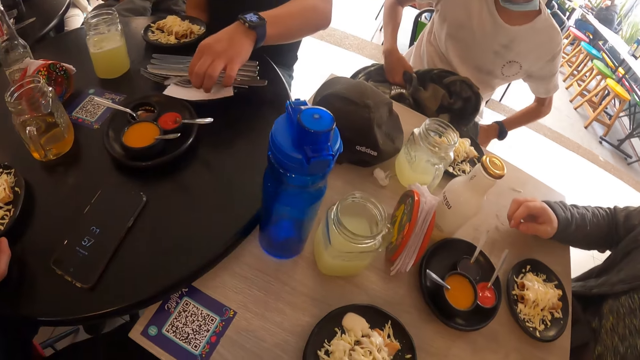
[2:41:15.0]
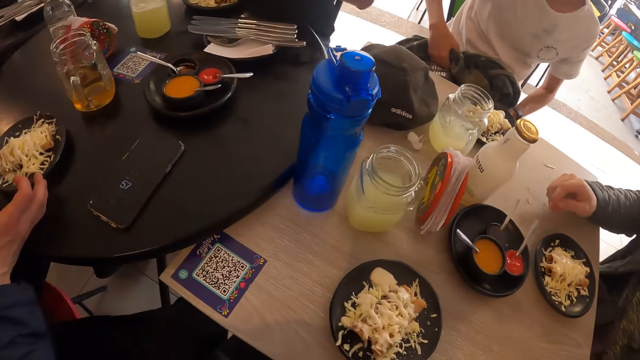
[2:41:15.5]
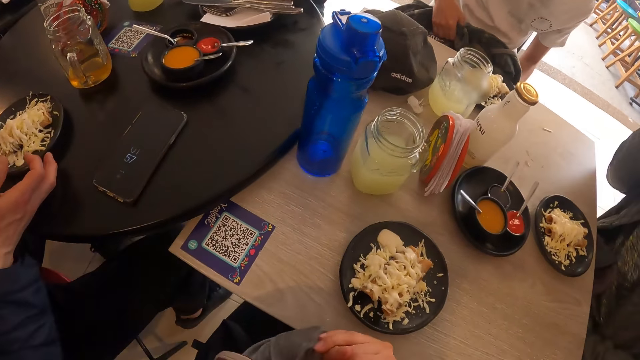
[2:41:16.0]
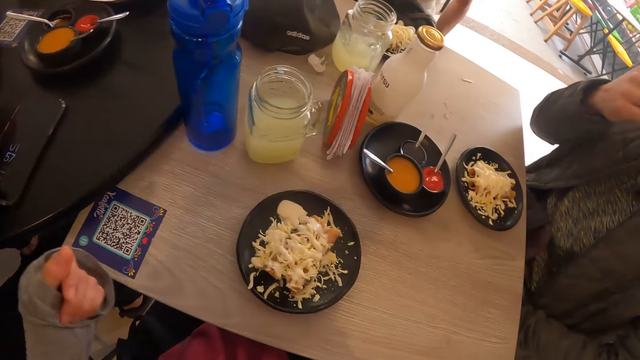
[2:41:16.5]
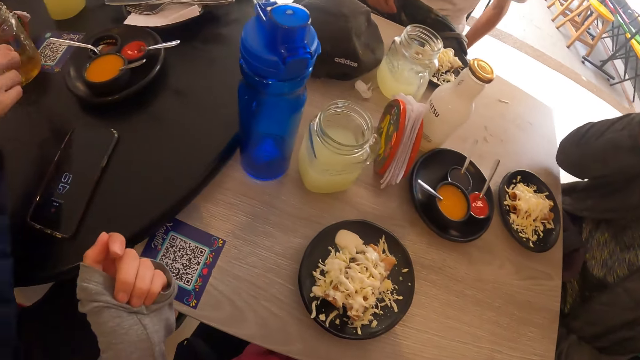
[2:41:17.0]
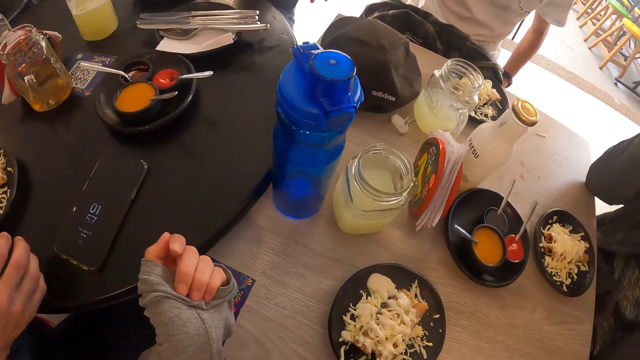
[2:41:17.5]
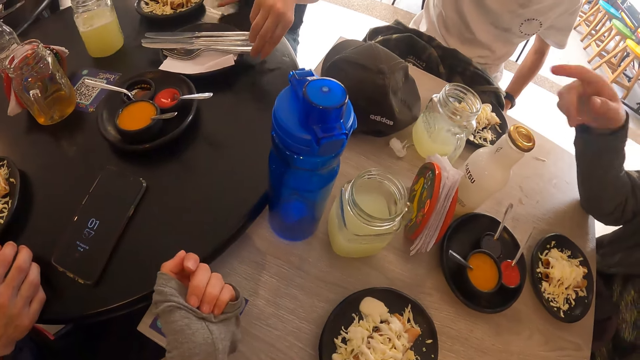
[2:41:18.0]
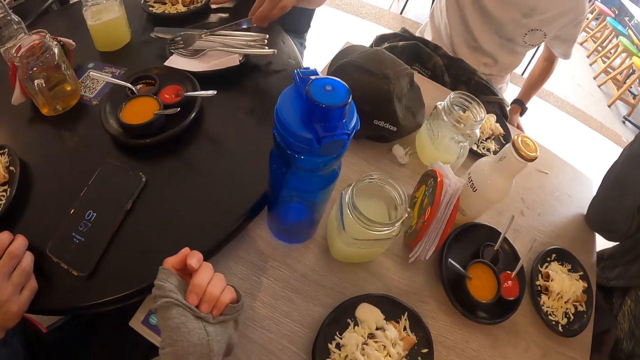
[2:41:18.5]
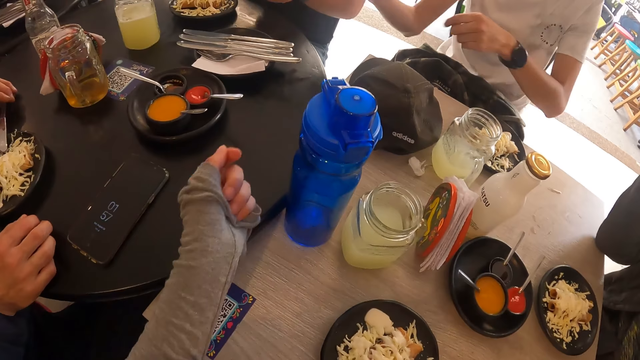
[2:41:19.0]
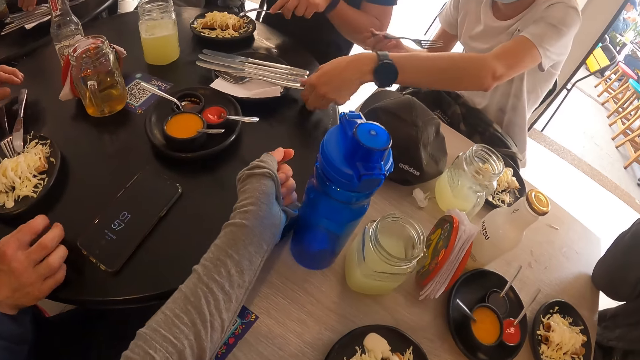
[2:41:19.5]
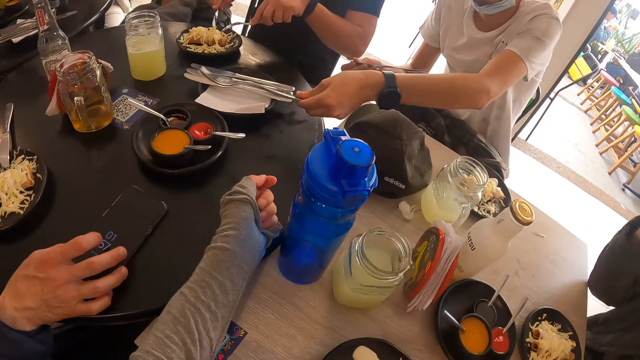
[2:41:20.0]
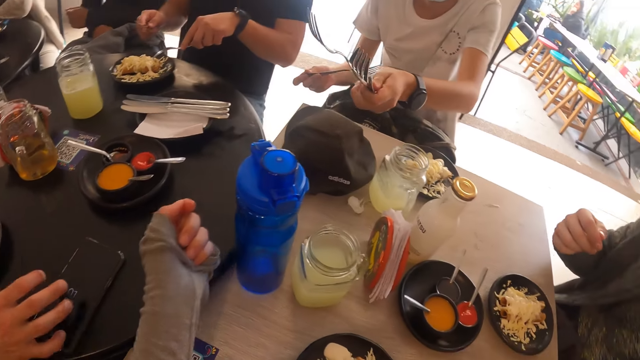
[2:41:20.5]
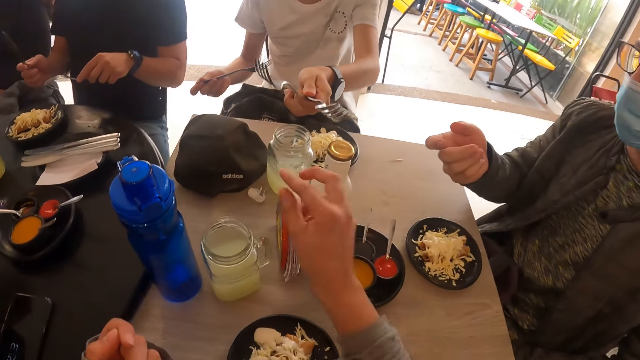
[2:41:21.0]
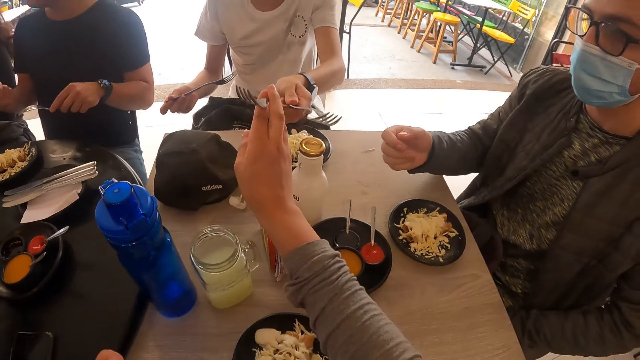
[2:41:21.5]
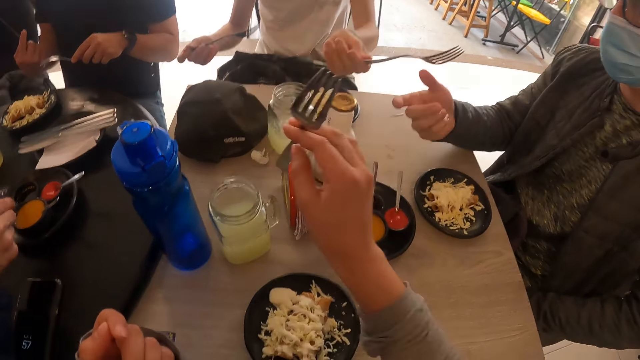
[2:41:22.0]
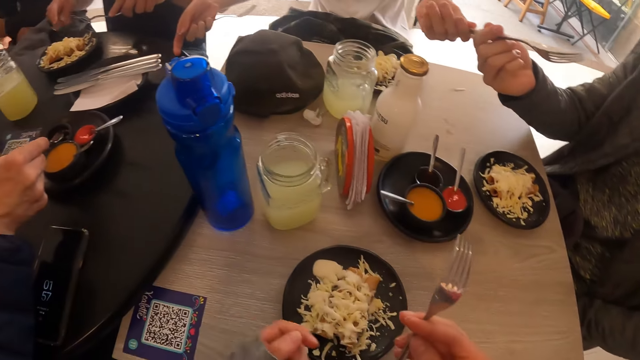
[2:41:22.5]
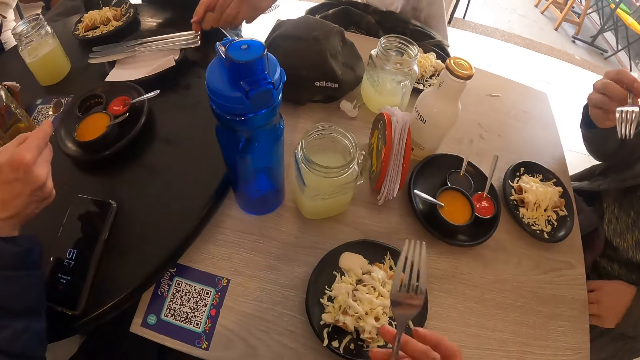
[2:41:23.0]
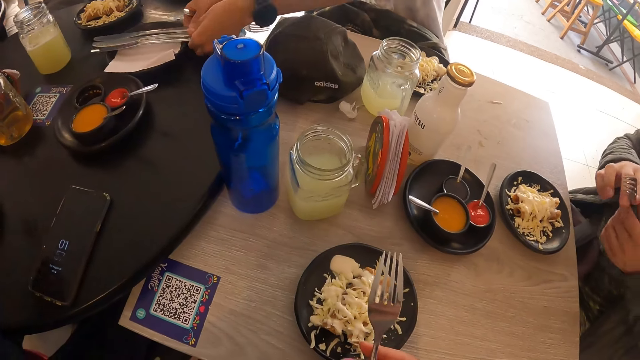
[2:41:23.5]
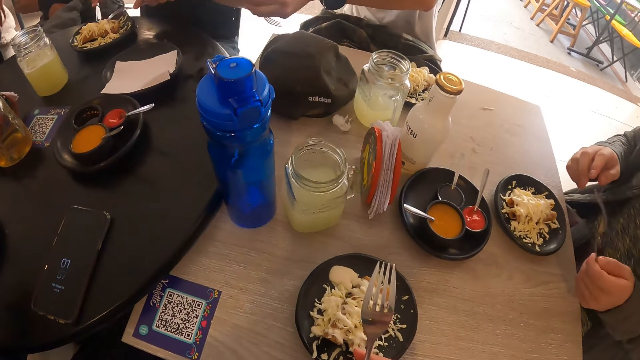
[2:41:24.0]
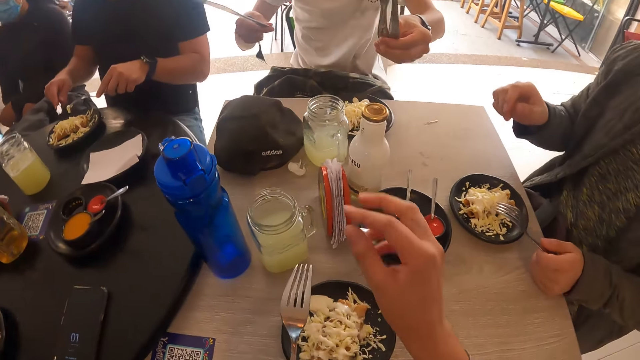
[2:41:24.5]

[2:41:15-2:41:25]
The camera wearer lifts his hands. A man picks up a fork from the black table with his right hand. The man collects forks from the black table with his left hand. Another man eats cheese dog with the fork and knife in both hands. The camera wearer collects a fork from the first man with his right hand. A third man collects a fork from the first man with his right hand. The first man collects knives from the black table with his left hand. The camera wearer holds the fork using both hands.

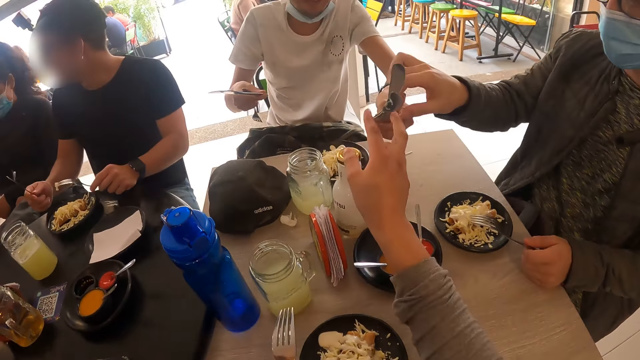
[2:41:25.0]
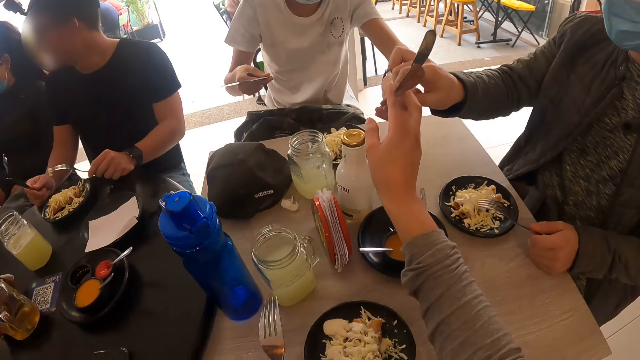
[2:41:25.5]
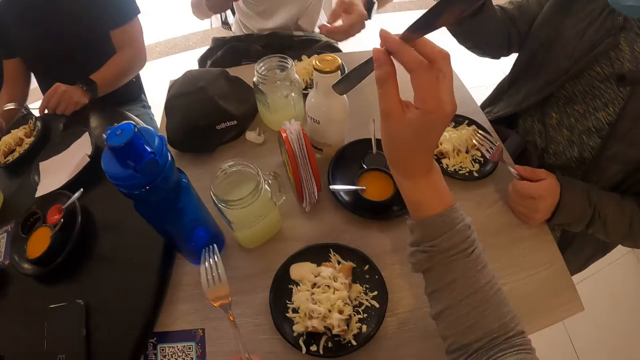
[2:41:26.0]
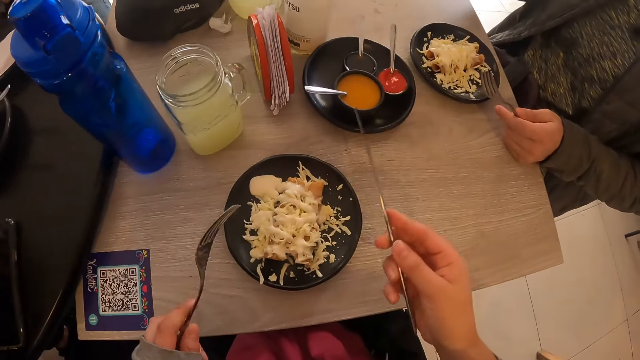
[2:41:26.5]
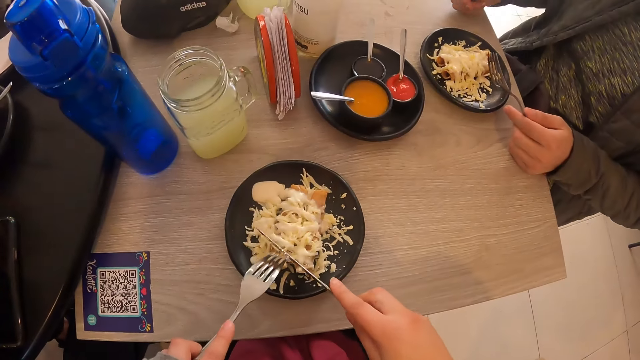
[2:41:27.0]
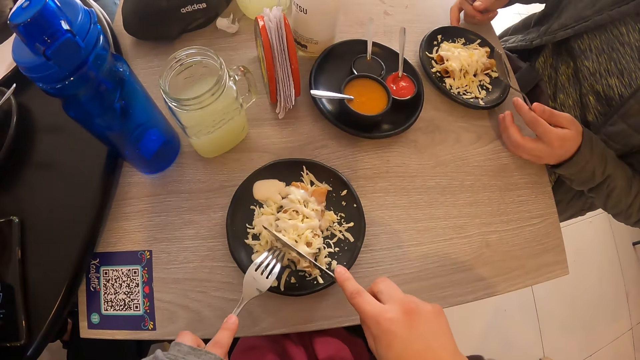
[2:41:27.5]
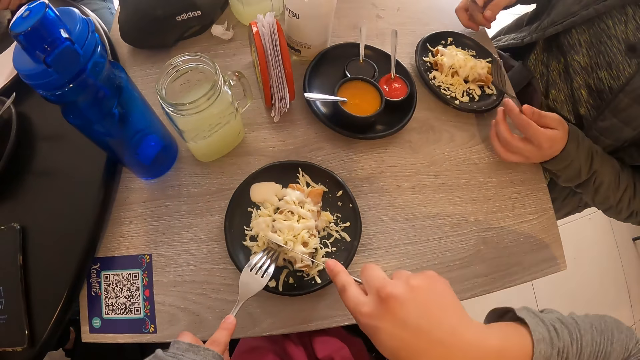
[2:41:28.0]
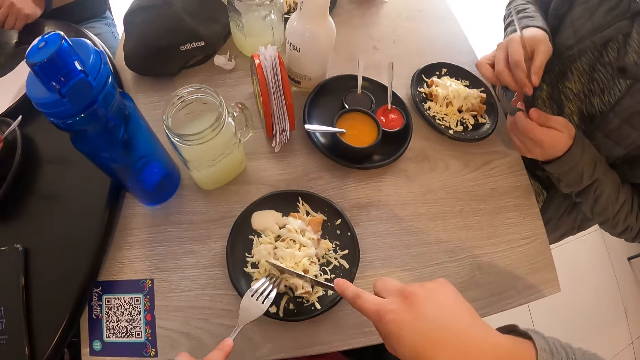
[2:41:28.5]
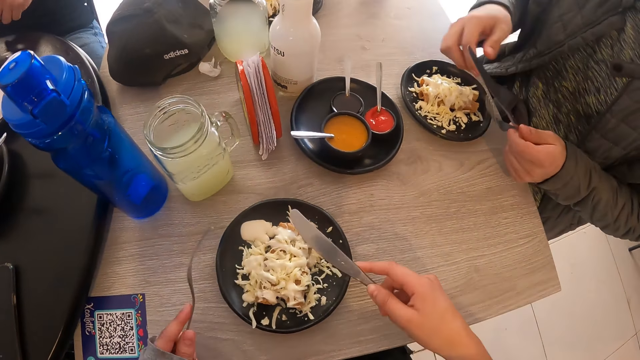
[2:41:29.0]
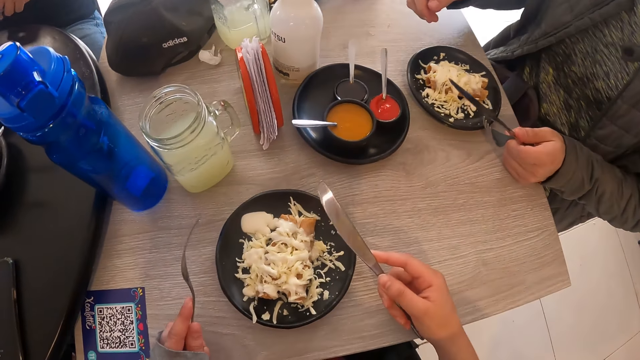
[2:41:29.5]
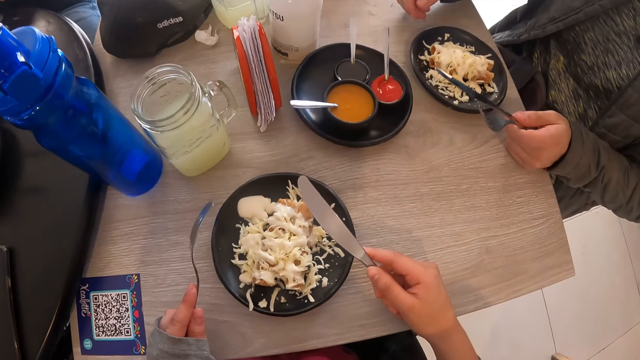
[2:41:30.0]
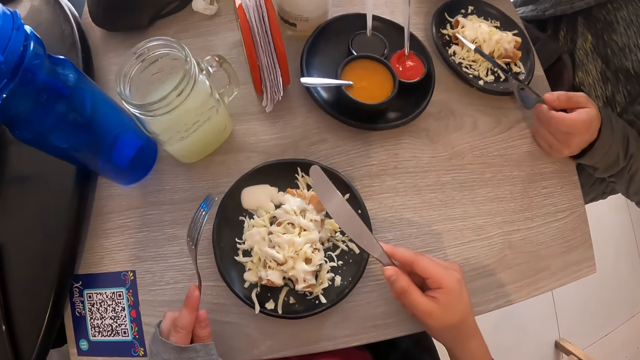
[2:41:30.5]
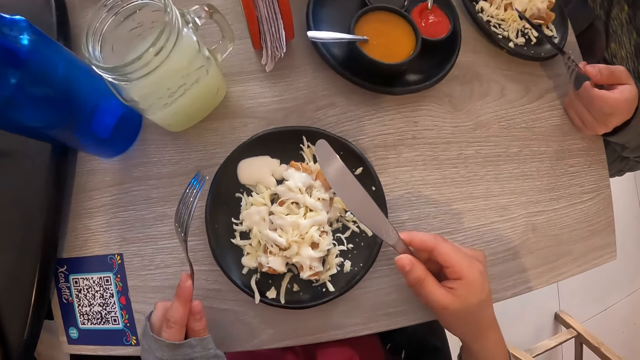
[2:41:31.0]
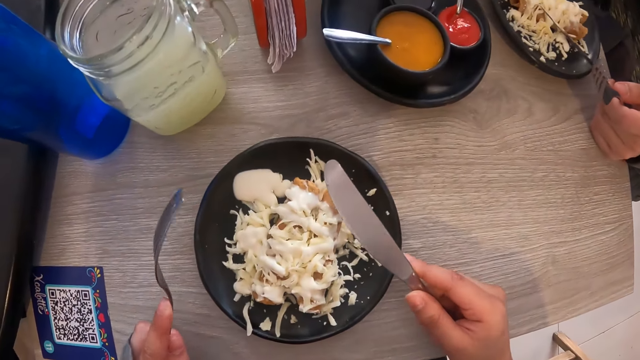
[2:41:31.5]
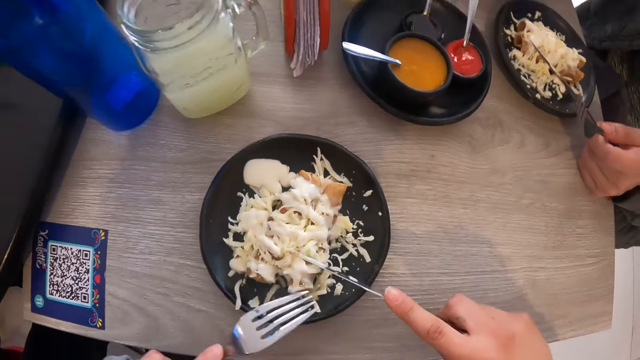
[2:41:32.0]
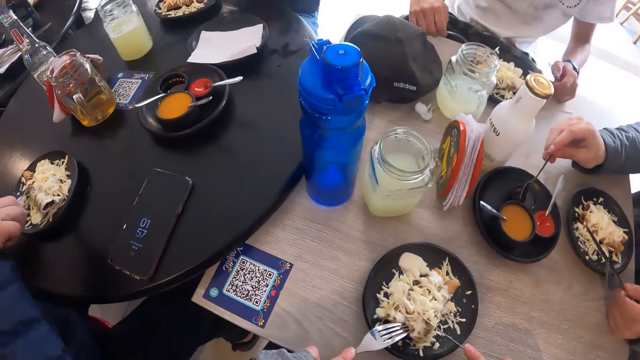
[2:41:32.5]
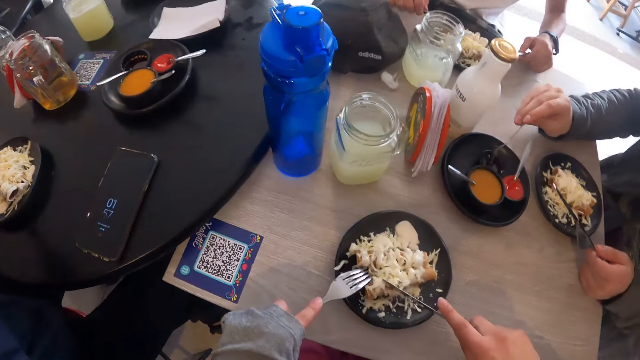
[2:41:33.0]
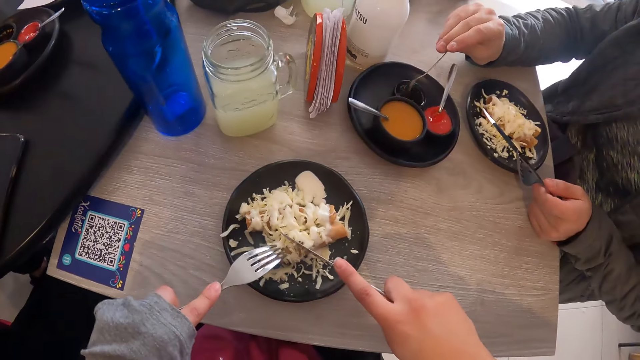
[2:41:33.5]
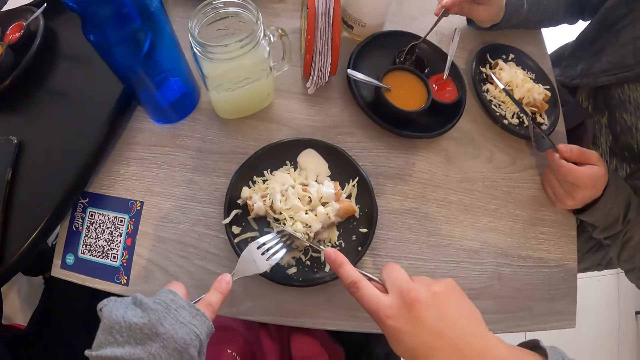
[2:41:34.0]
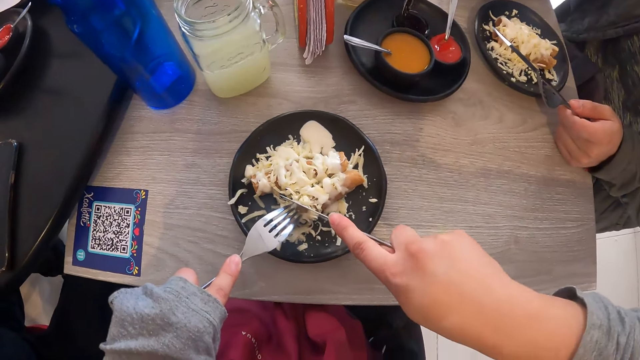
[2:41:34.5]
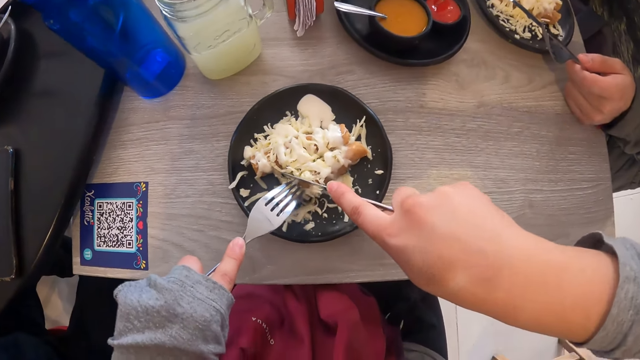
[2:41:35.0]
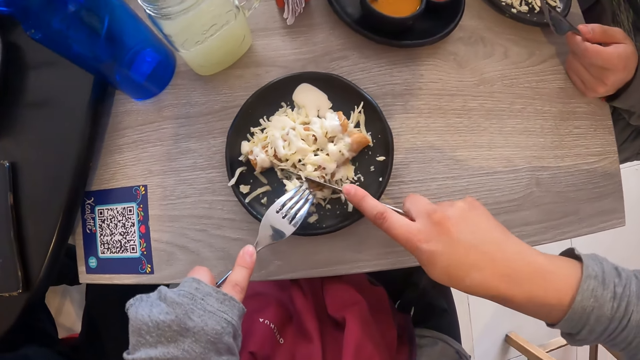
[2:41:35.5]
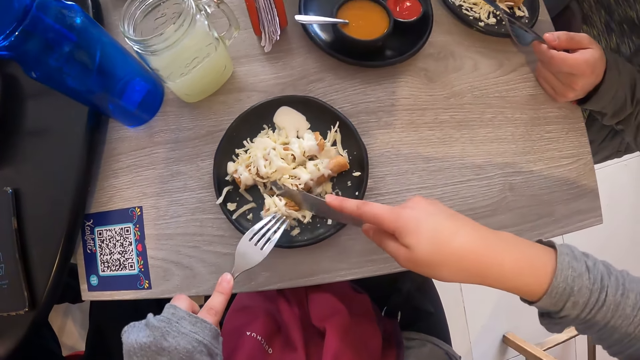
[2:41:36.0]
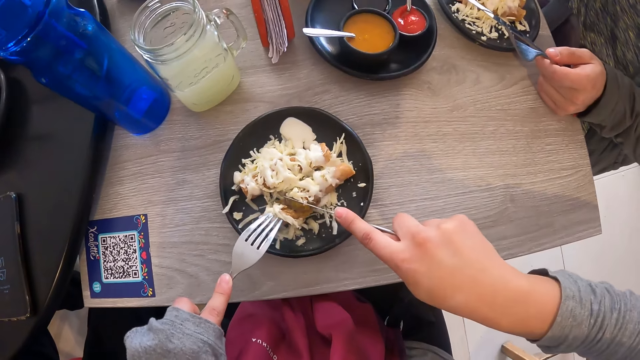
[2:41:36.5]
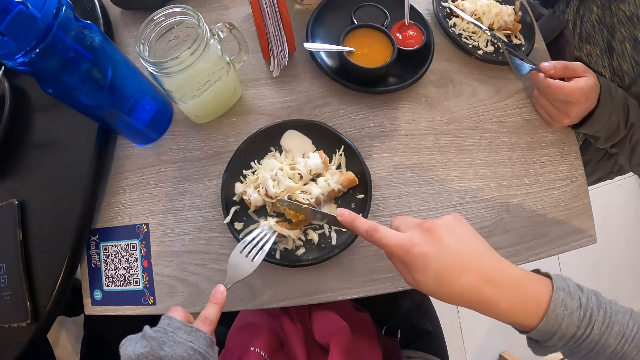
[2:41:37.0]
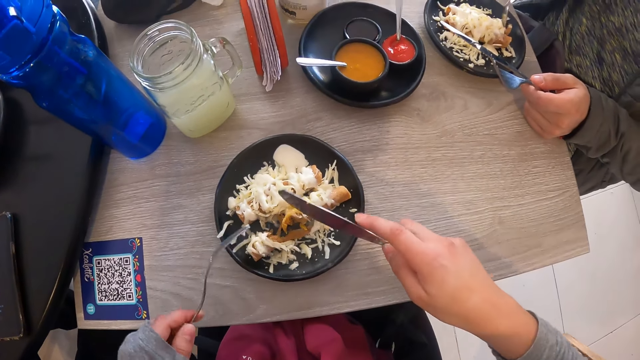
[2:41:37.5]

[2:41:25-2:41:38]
The camera wearer collects a dinner knife from a man with his right hand. Another man collects a knife from the first man with his right hand. The camera wearer eats cheese dog or salad with the fork and knife in both hands. The other man passes the knife from his right hand to his left hand. The camera wearer lifts the dinner knife and the fork. The other man collects soy sauce from a soy sauce bowl on the table with a spoon in his right hand. The camera wearer eats using the dinner knife and the fork. He rotates the plate of salad. He eats using the dinner knife and the fork.
